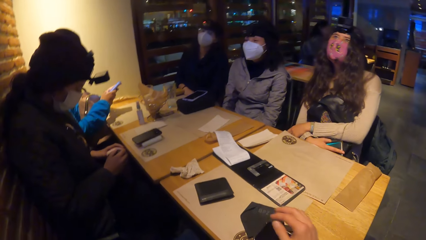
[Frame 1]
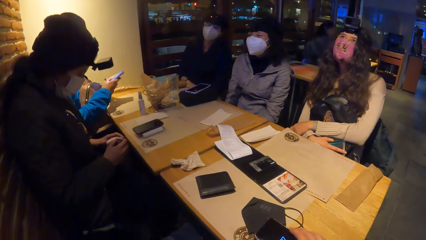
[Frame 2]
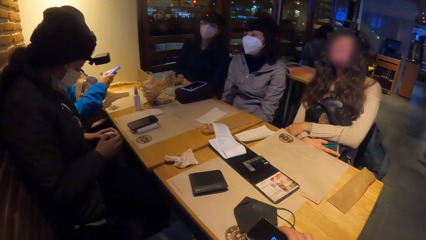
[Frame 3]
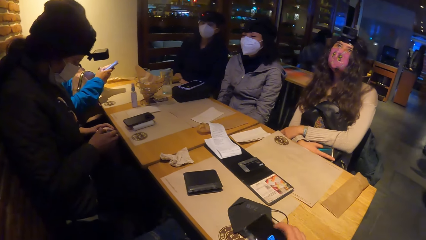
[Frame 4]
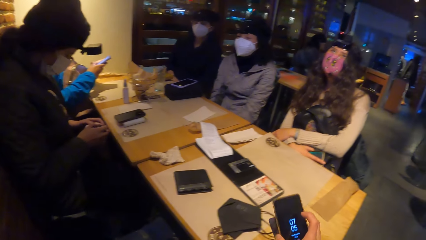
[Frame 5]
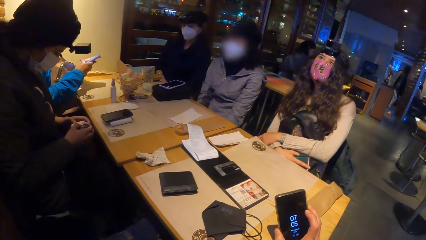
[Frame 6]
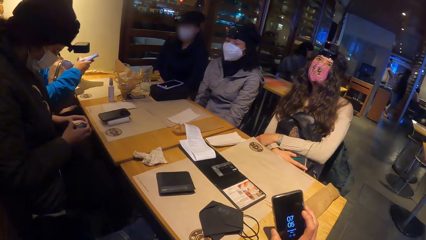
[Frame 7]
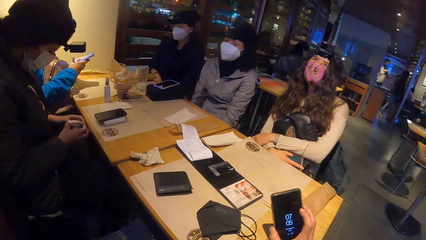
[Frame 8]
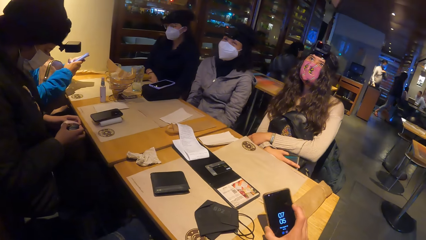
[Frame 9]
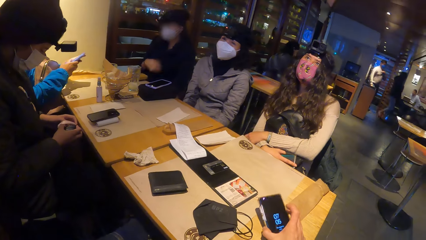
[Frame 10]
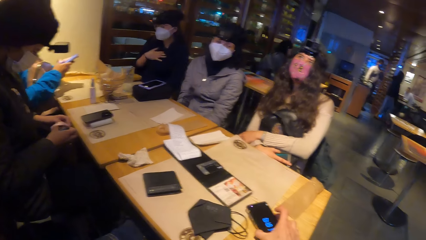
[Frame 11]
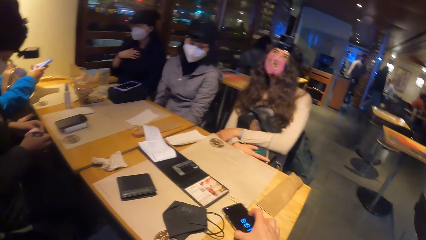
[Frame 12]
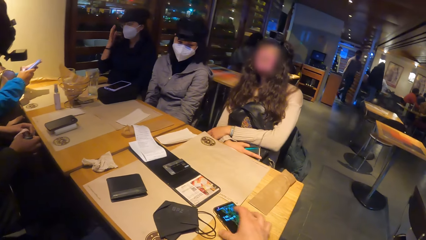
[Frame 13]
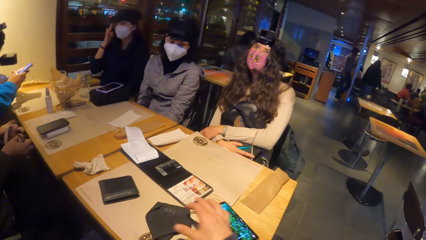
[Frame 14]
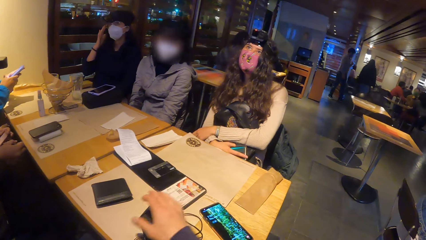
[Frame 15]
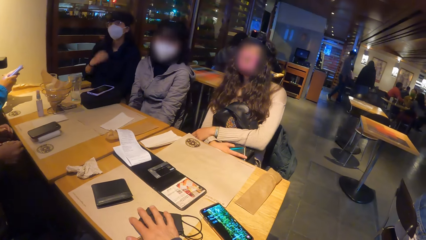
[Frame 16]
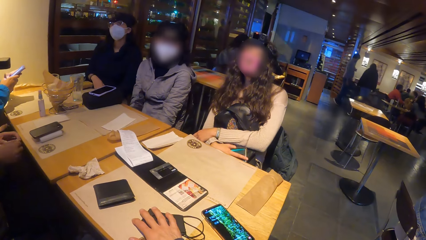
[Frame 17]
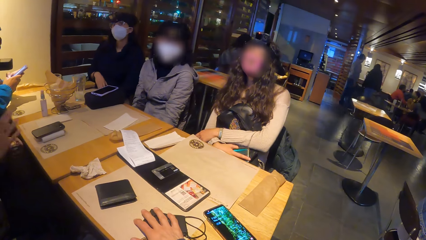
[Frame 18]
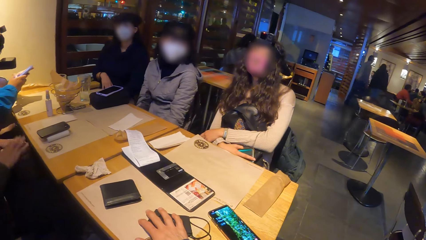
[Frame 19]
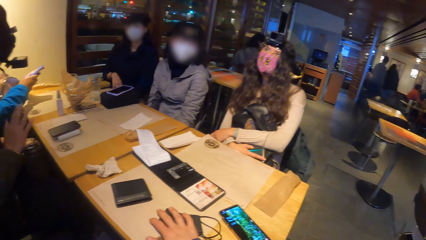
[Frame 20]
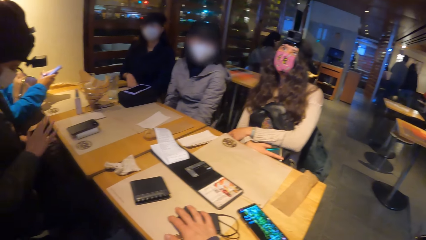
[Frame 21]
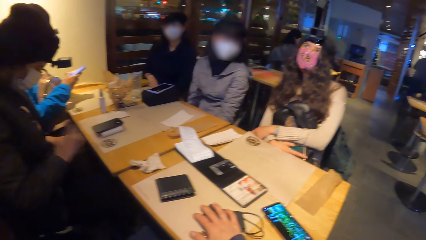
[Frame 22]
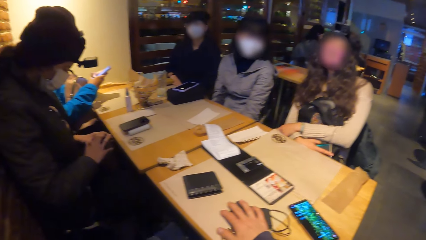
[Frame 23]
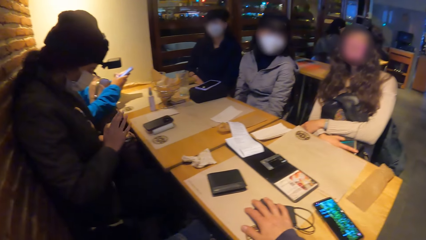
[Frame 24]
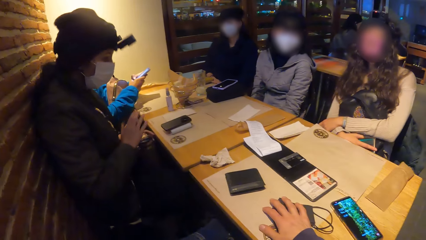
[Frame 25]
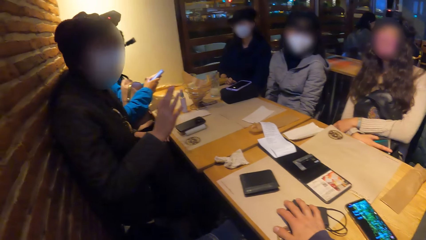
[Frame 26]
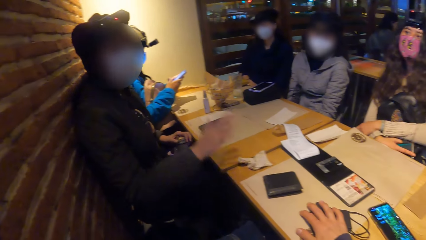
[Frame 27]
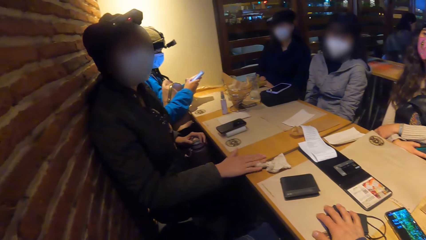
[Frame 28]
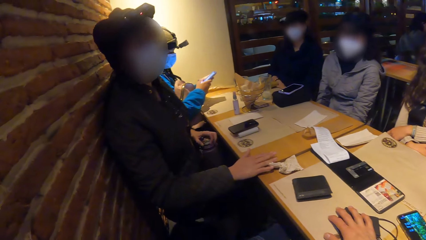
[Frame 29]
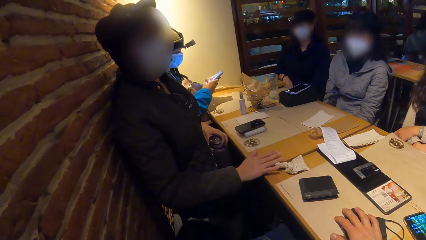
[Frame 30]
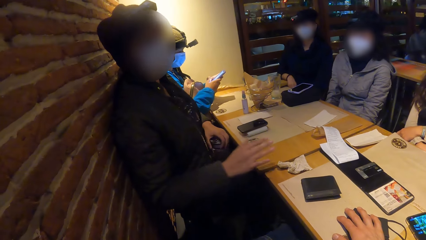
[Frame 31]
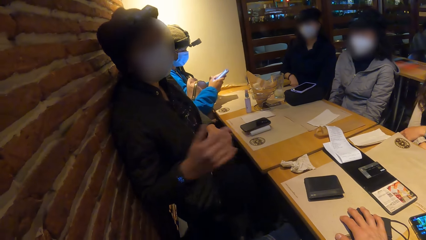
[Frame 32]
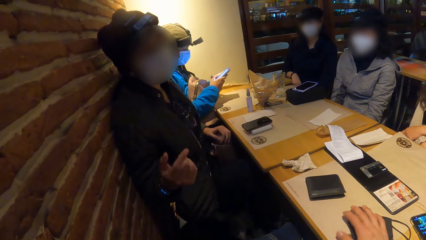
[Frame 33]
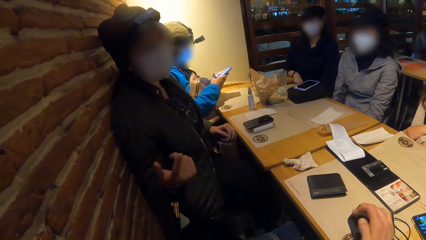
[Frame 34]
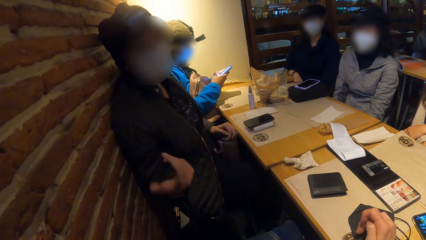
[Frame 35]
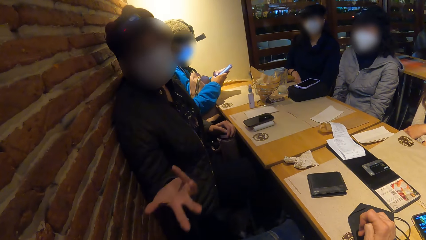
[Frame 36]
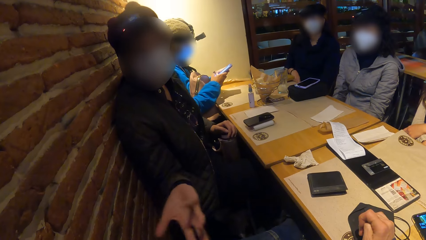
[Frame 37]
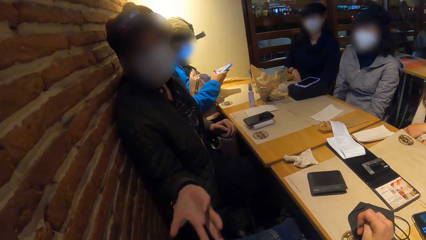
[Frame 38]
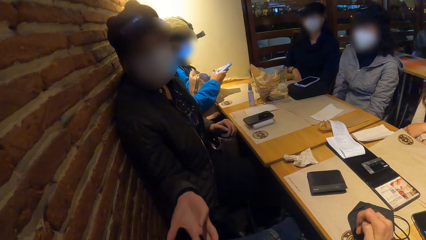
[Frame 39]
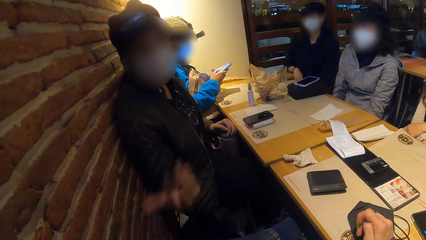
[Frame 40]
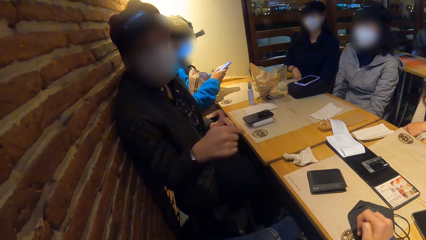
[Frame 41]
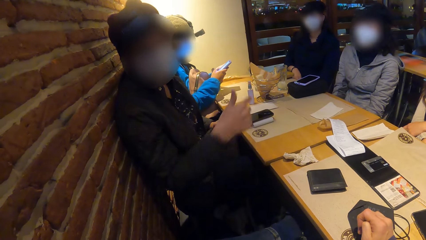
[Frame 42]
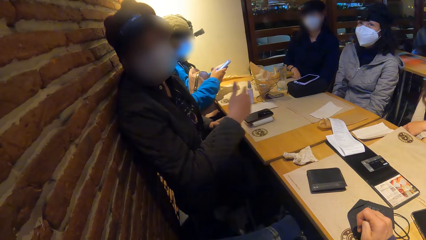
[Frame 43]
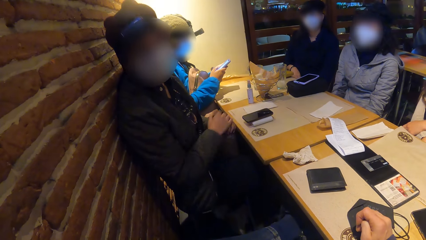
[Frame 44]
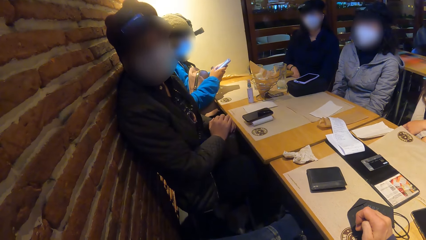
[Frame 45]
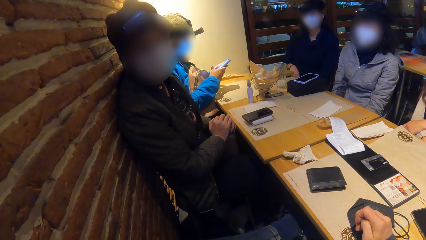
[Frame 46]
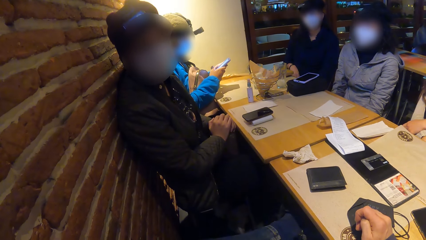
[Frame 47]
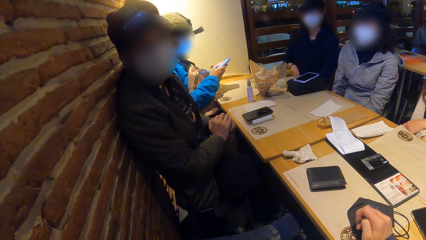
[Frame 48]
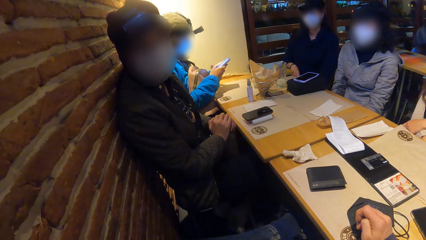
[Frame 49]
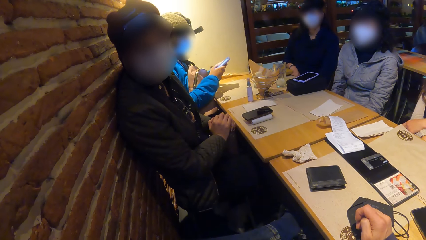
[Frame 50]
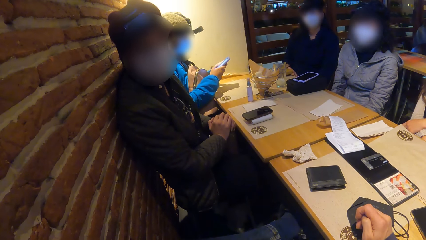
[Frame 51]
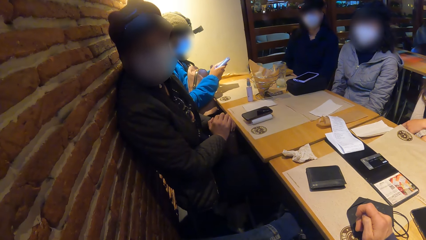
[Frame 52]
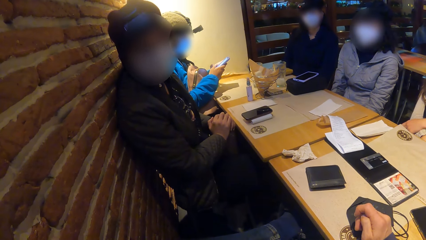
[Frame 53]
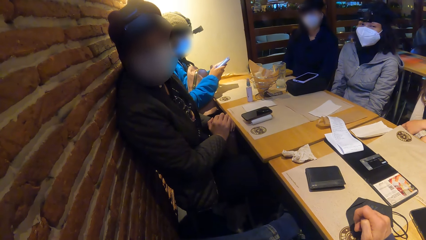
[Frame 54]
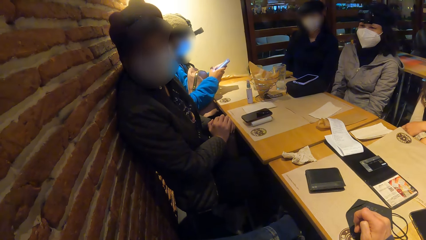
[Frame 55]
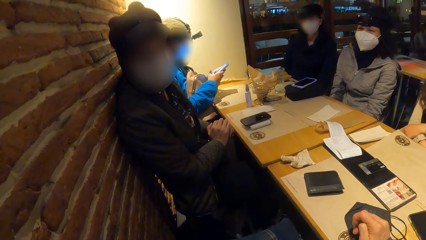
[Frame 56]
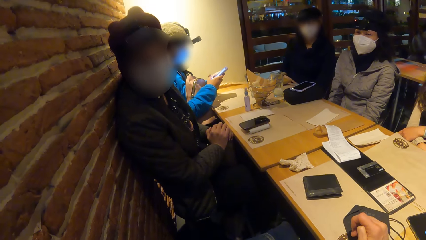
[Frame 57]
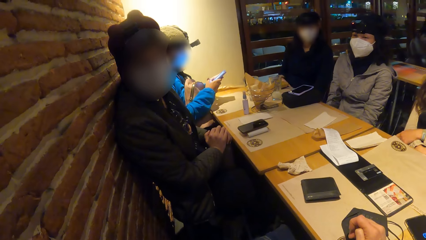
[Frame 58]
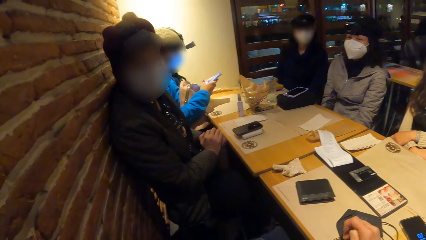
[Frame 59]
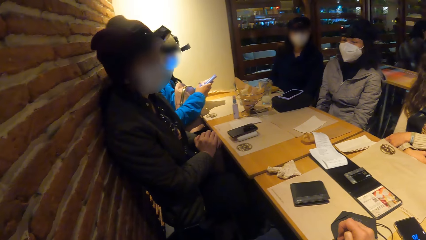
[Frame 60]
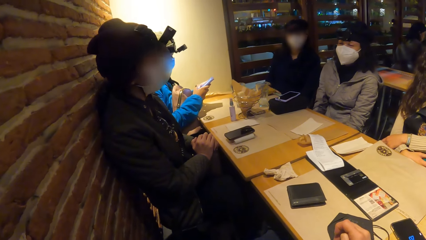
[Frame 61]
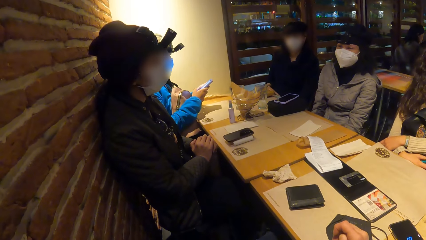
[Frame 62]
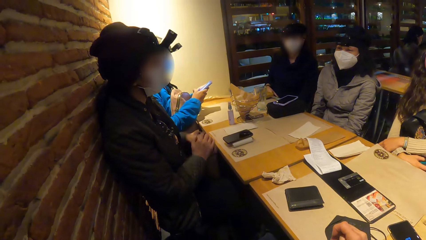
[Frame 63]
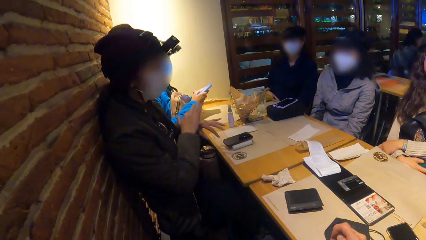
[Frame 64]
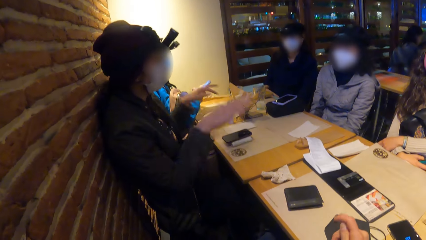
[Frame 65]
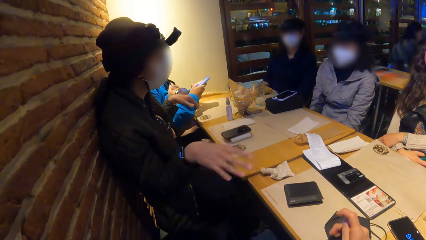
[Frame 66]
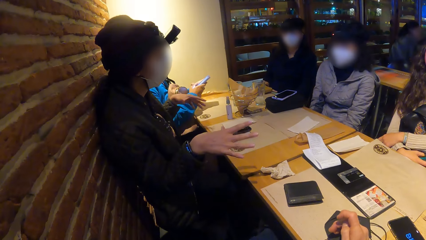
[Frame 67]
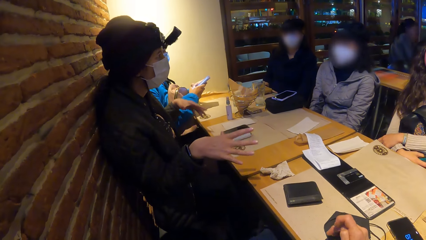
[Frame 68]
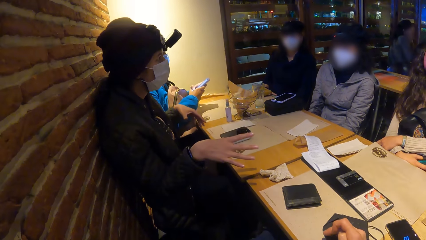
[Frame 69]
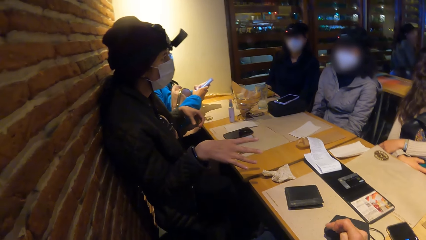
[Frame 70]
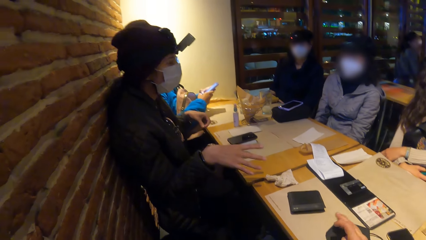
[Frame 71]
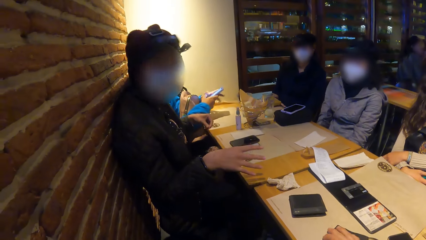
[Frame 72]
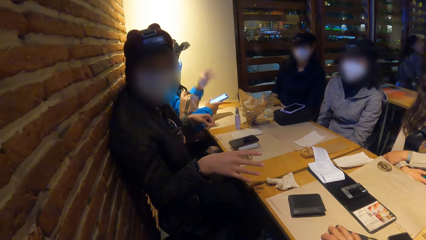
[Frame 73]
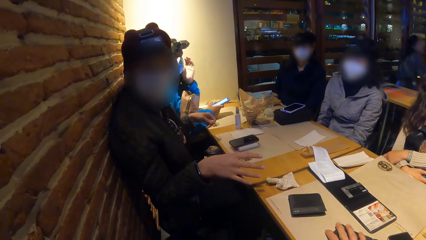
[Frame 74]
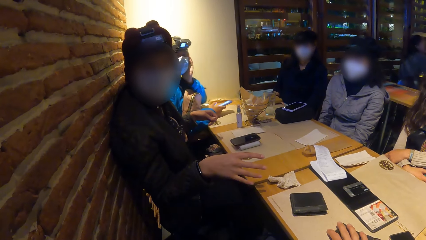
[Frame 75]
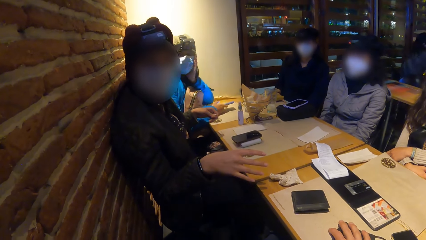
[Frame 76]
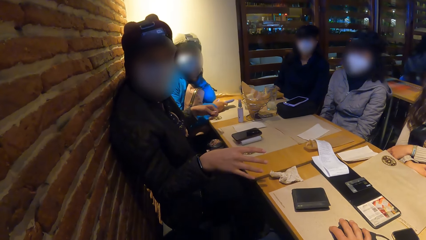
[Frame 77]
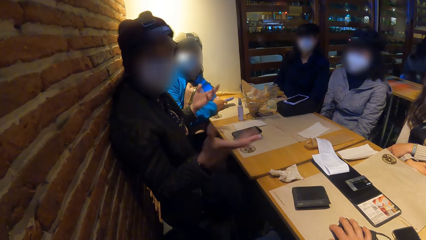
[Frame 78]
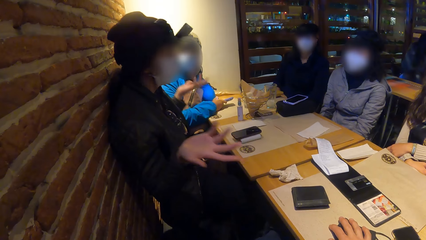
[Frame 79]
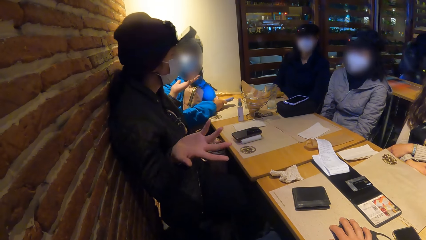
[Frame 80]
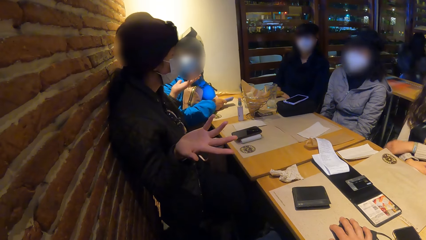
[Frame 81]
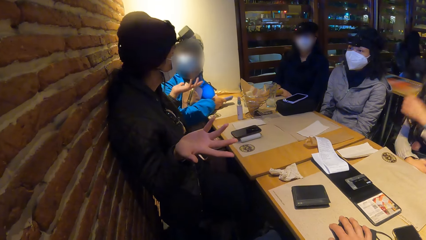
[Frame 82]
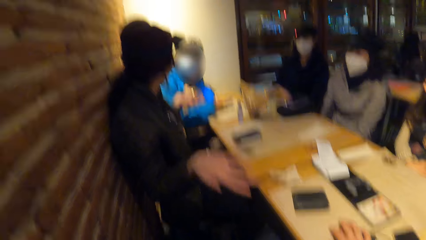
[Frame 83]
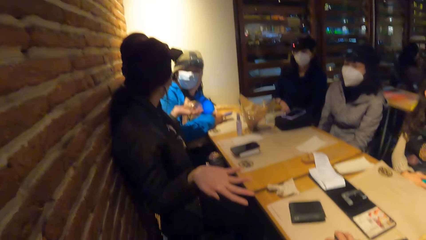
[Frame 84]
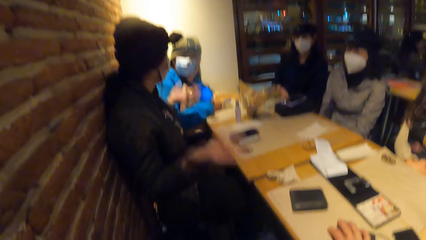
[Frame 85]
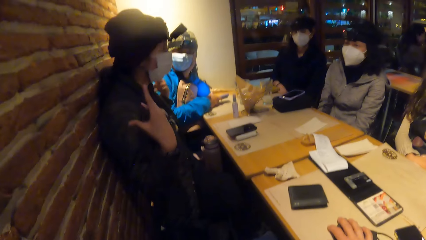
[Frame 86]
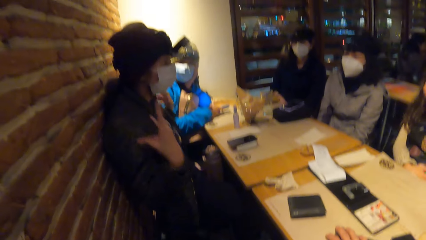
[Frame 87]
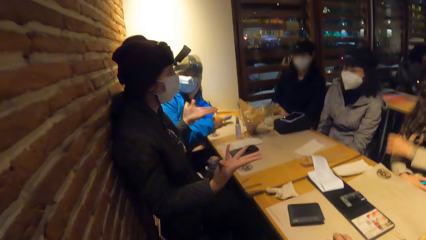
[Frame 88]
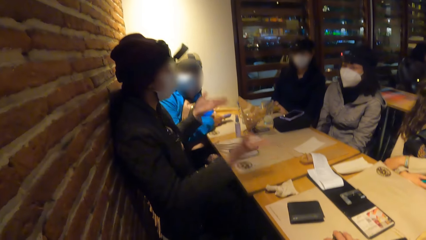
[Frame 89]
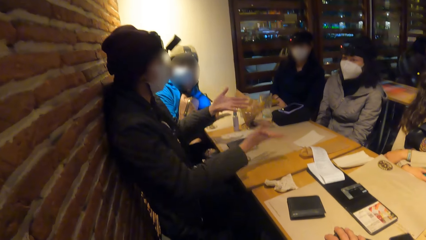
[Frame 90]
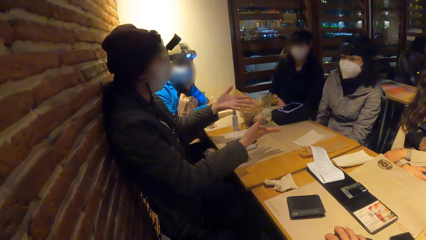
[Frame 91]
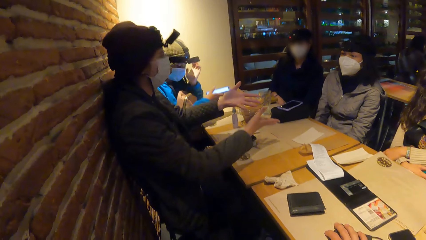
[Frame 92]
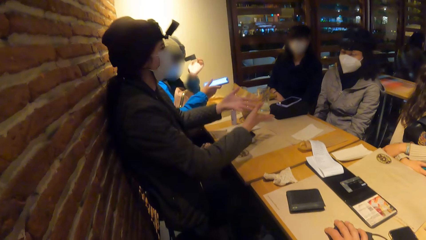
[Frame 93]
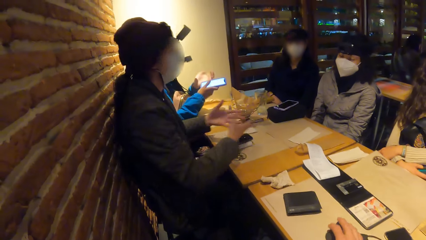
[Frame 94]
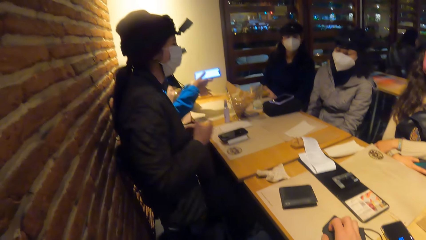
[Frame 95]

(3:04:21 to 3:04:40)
The camera wearer holds a phone. They put the phone on a table. They touch a face mask on the table. A woman stamps the table with her right hand. The woman converses with the camera wearer. The woman places her hands on the flask.
